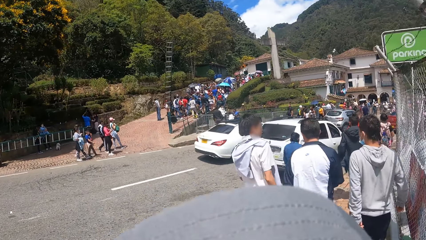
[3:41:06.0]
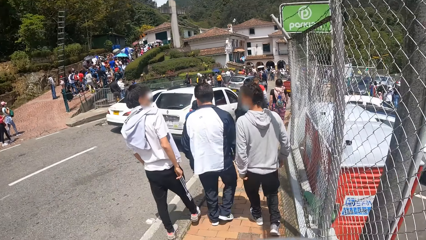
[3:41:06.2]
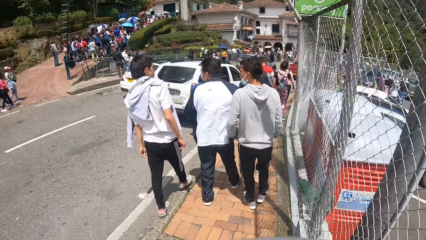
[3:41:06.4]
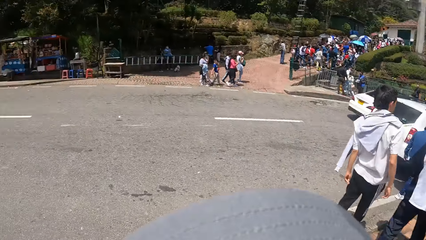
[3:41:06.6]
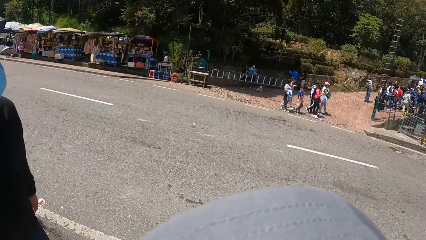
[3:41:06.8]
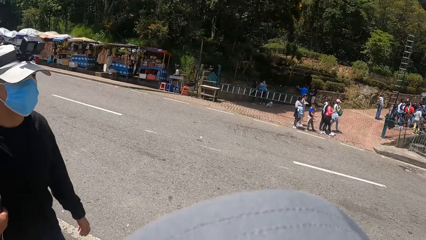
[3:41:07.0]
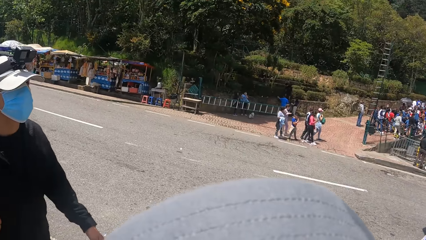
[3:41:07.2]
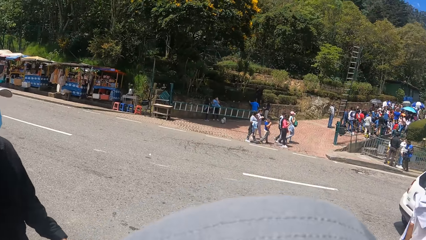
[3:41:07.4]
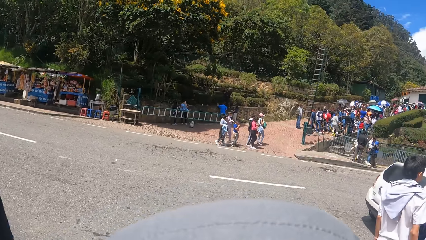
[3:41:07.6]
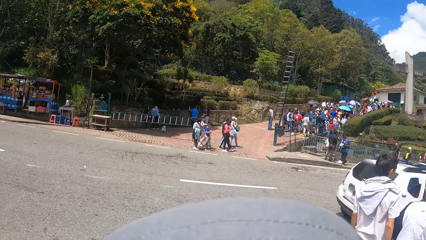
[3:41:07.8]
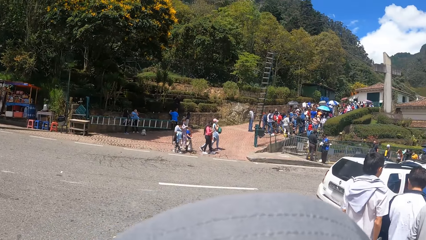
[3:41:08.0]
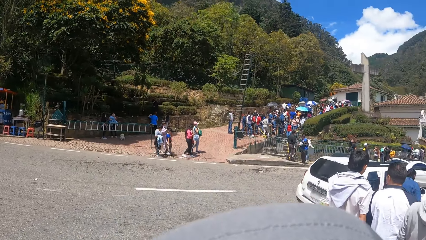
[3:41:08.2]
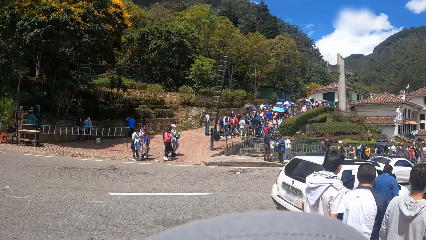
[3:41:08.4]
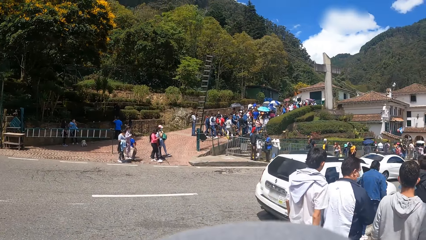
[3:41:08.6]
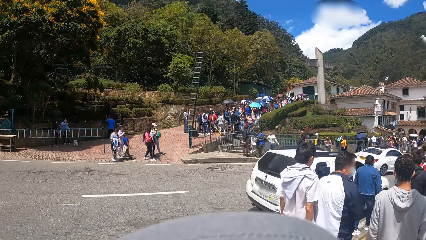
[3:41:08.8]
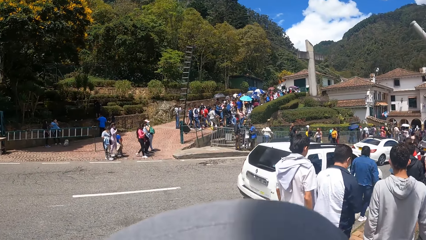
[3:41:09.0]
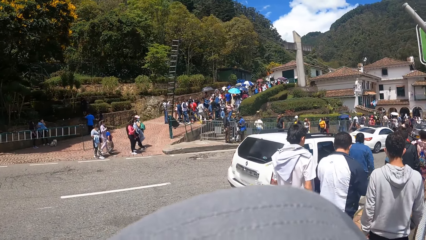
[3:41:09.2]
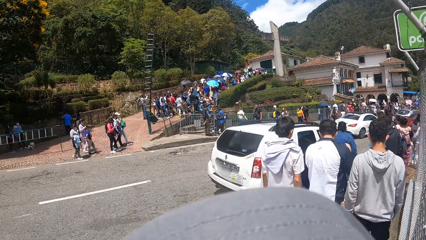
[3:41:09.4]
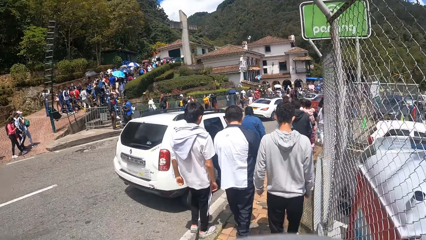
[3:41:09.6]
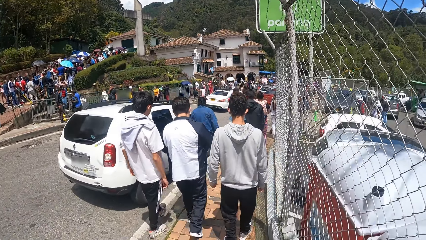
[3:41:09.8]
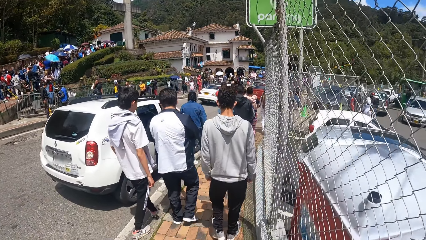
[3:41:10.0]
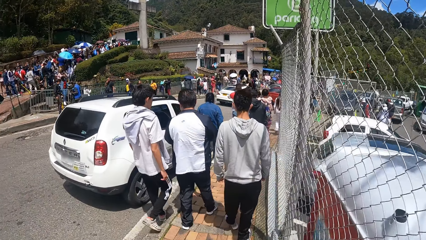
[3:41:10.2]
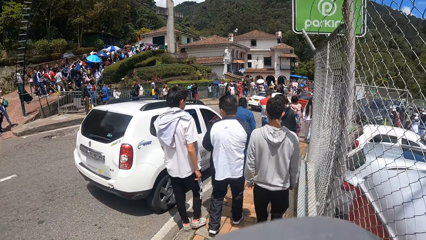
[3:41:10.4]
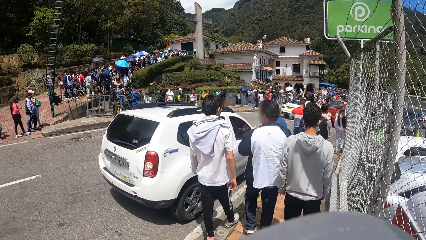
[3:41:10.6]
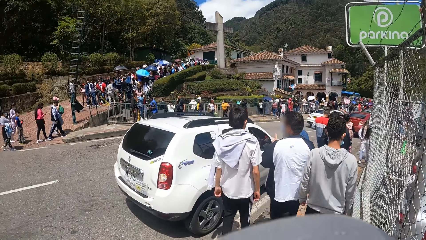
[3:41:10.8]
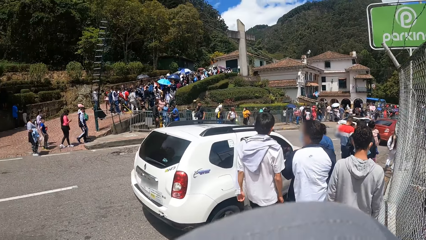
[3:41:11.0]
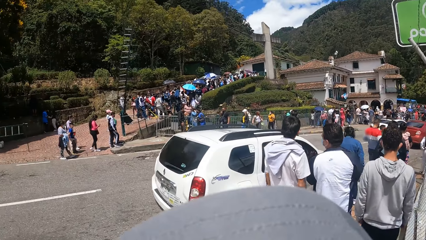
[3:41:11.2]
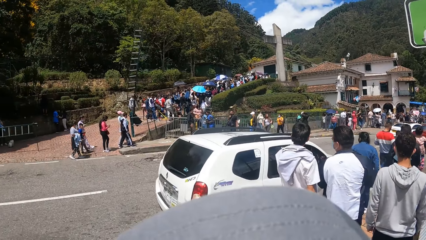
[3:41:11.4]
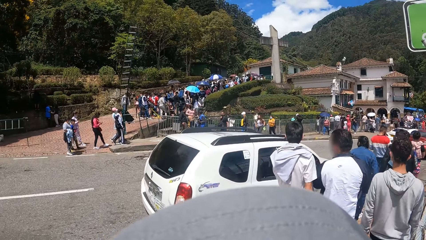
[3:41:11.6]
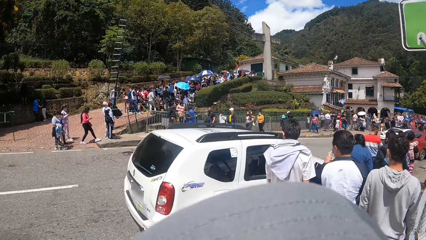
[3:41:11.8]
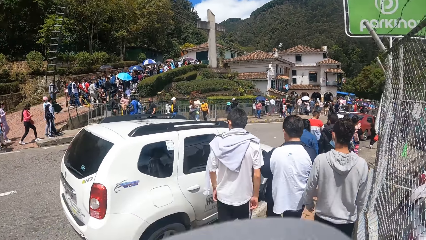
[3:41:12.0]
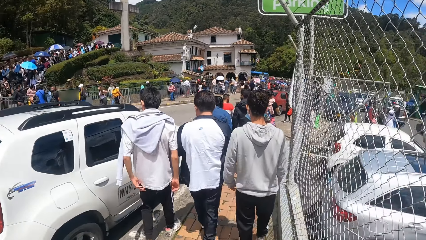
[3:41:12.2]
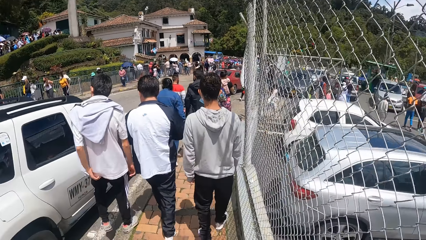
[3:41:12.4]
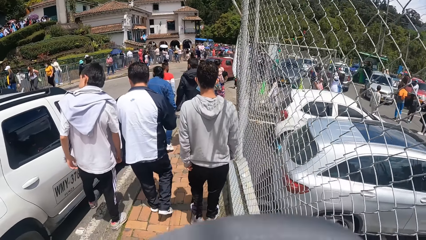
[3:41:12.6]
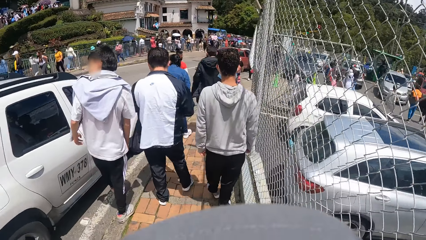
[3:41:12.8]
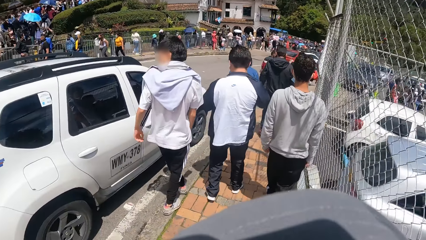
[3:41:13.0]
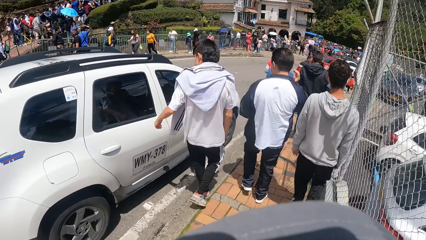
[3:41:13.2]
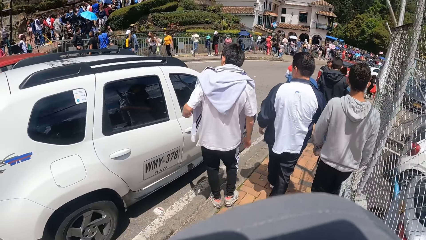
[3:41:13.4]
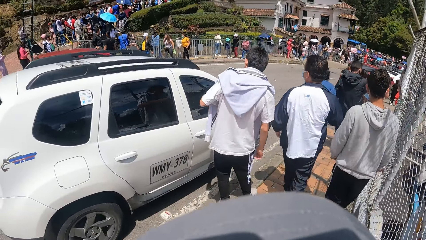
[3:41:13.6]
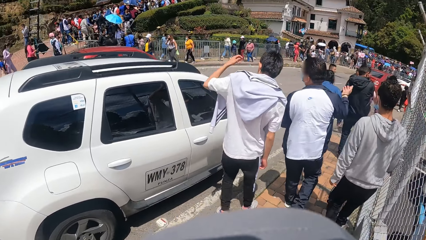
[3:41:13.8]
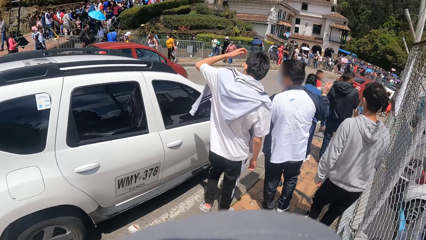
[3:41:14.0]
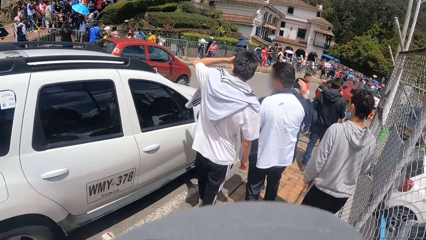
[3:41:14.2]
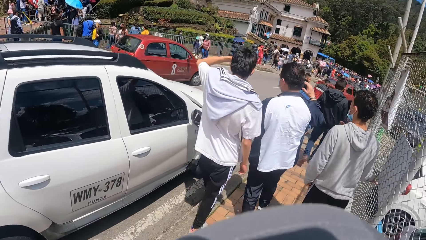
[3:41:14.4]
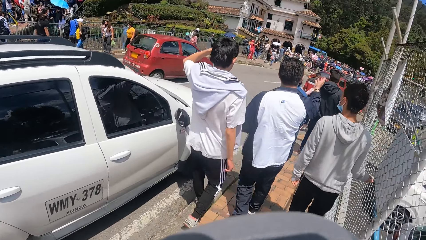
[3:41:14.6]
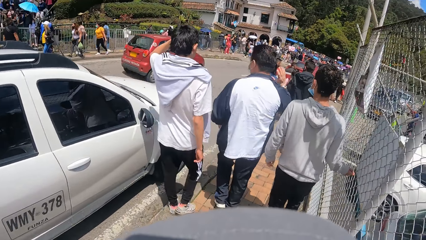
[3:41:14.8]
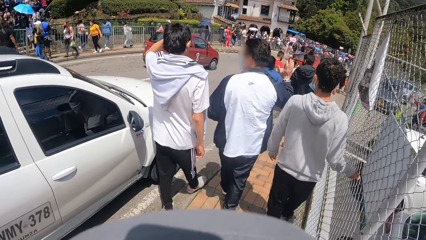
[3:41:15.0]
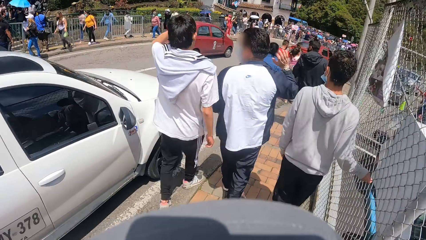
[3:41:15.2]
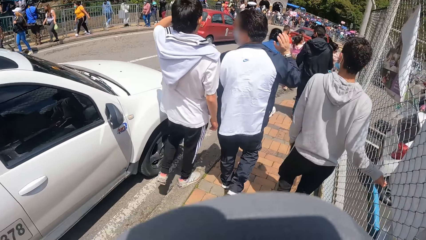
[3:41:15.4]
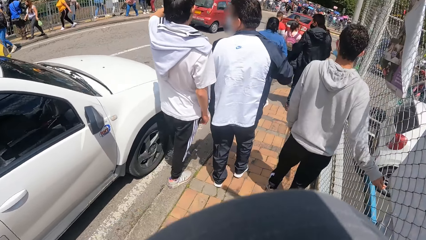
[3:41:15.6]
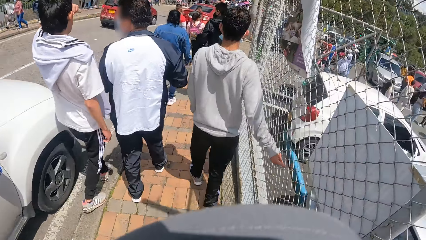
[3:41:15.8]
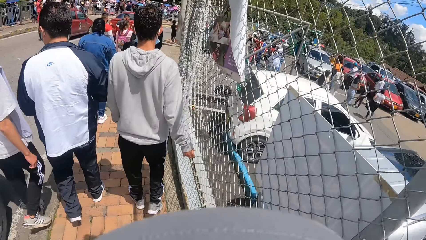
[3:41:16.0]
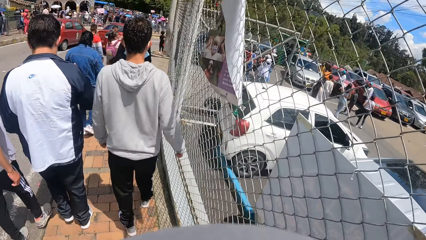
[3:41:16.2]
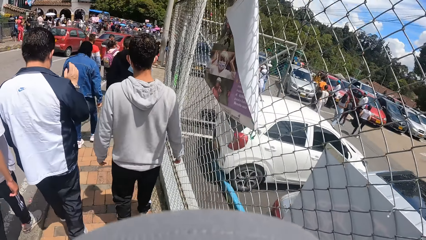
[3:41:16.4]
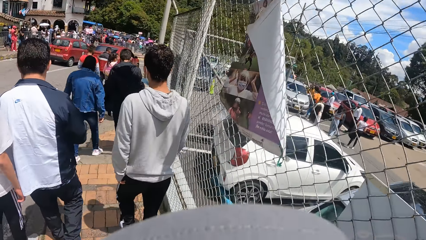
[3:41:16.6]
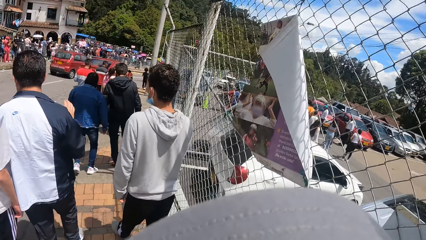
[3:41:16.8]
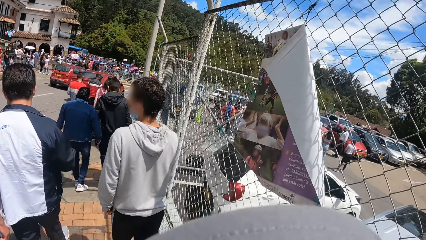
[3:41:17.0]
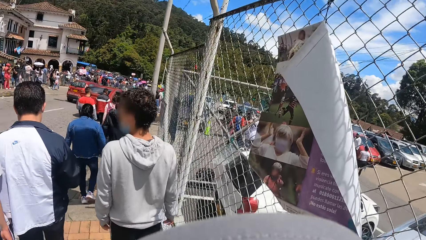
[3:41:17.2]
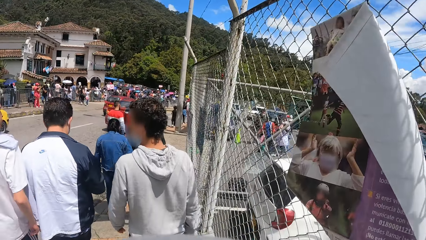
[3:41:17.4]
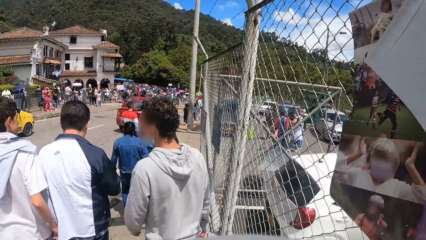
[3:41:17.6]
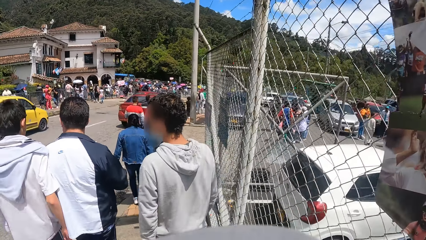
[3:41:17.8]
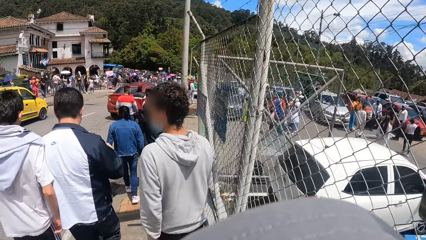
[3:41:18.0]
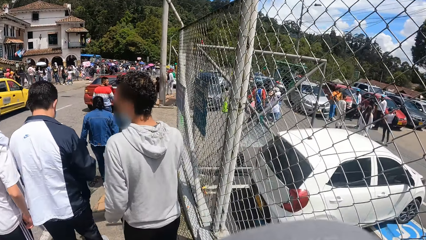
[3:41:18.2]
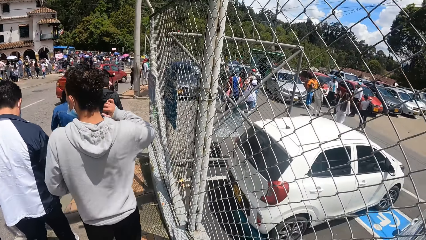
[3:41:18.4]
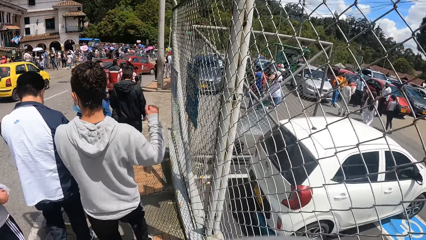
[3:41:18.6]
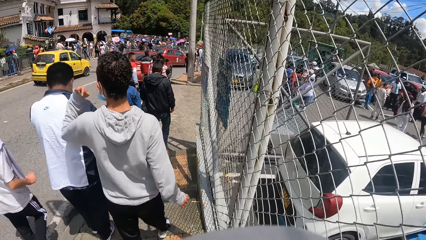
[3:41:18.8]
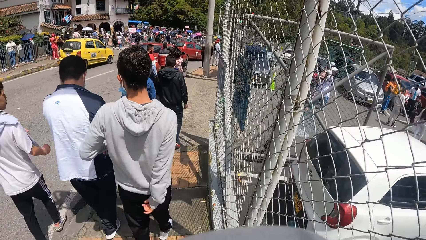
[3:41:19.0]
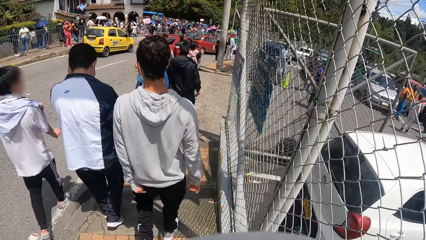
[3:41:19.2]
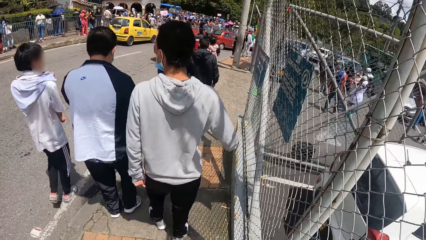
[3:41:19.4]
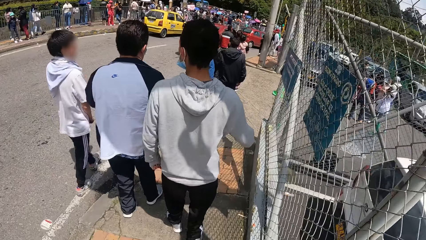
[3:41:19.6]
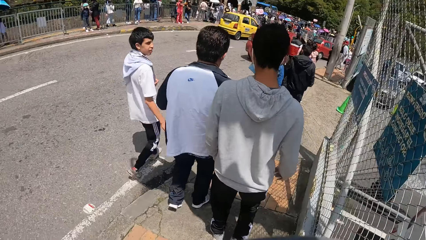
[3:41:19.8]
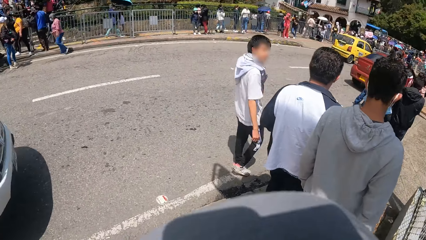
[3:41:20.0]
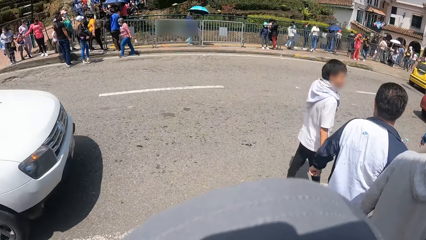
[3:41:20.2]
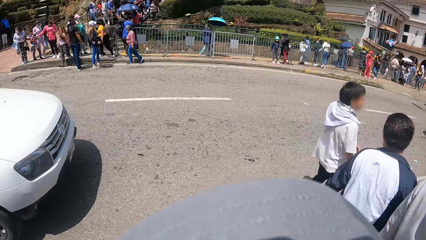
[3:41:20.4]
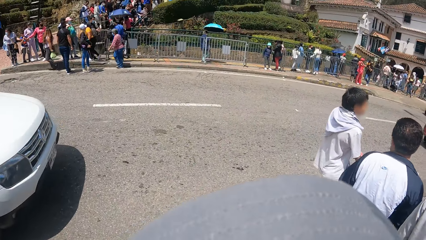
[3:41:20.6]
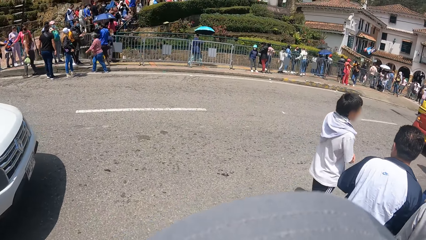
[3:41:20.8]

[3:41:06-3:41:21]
A man walks around. The camera wearer looks around. They look around again.
